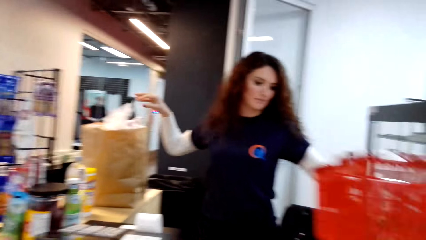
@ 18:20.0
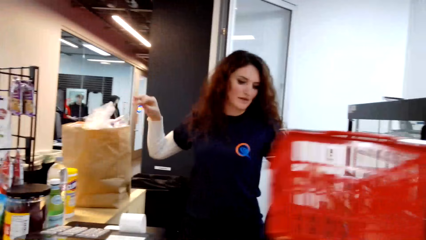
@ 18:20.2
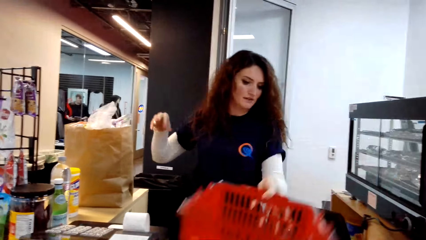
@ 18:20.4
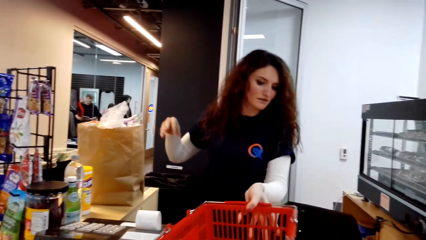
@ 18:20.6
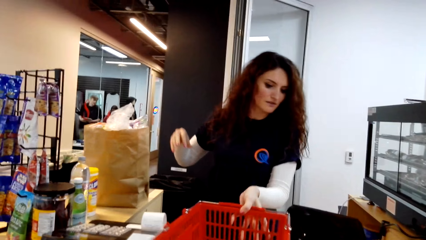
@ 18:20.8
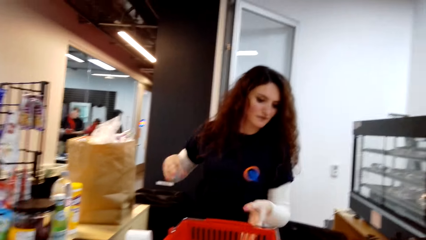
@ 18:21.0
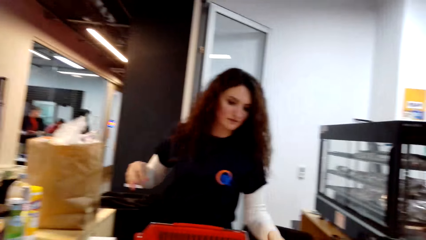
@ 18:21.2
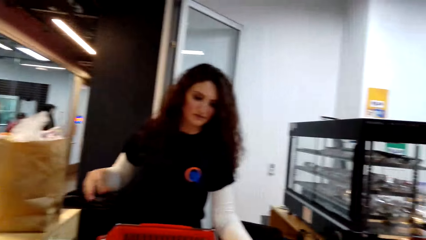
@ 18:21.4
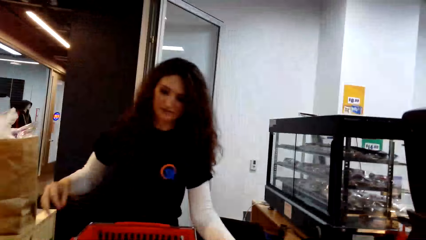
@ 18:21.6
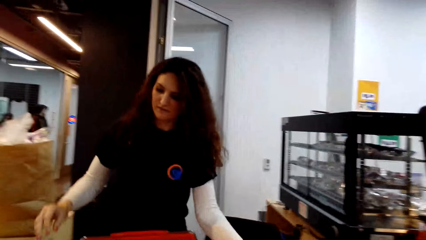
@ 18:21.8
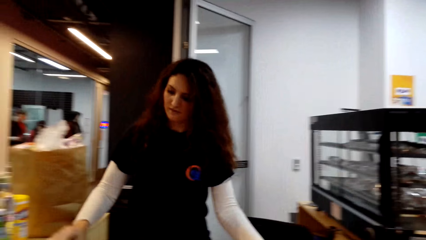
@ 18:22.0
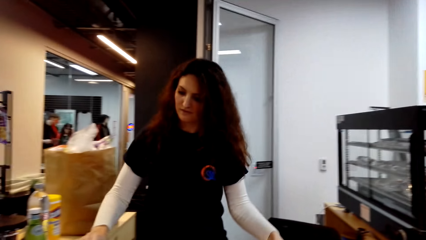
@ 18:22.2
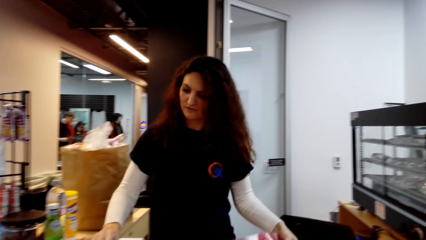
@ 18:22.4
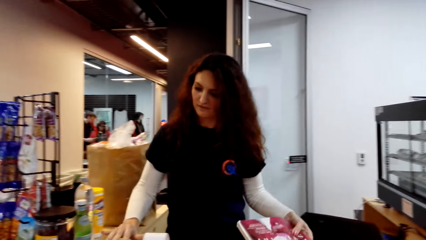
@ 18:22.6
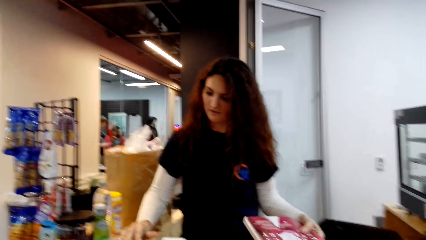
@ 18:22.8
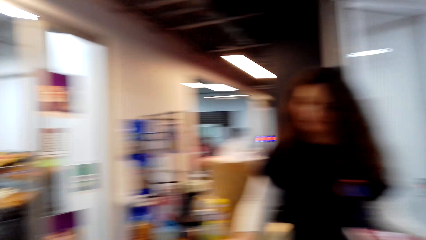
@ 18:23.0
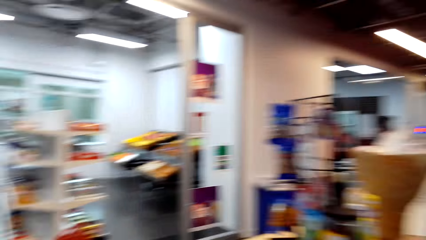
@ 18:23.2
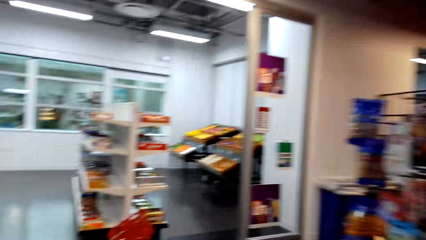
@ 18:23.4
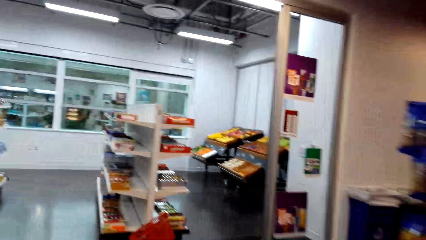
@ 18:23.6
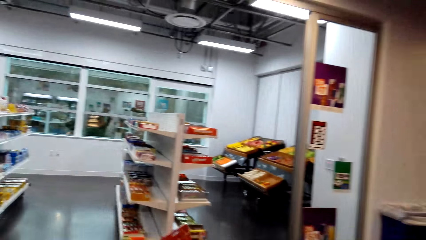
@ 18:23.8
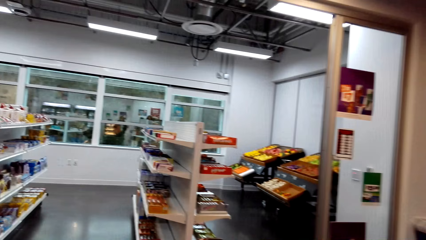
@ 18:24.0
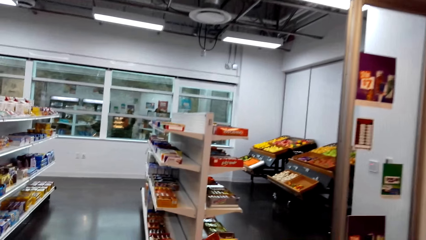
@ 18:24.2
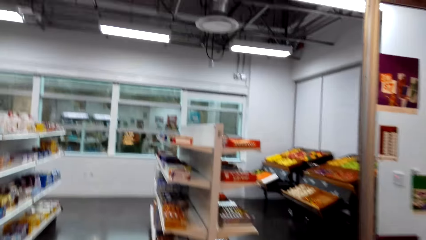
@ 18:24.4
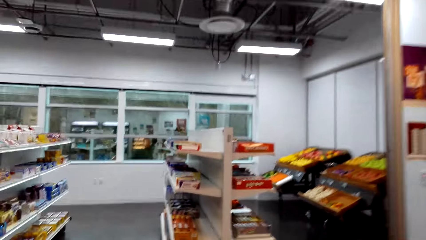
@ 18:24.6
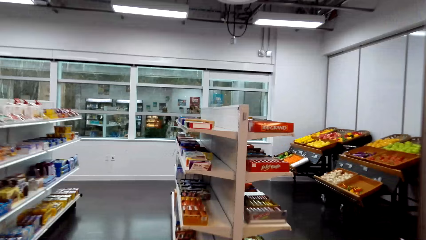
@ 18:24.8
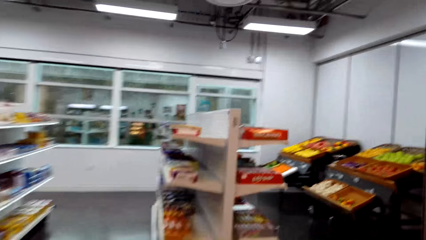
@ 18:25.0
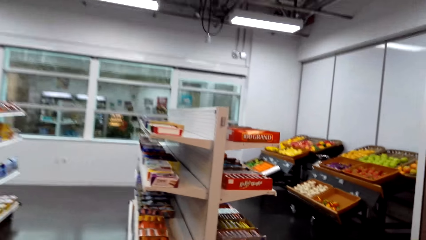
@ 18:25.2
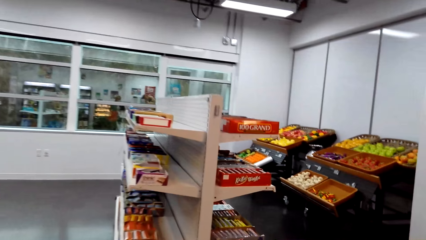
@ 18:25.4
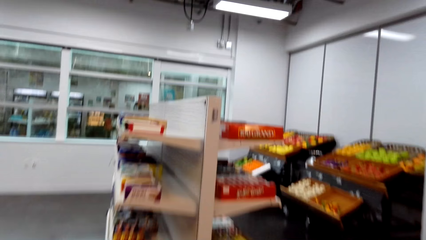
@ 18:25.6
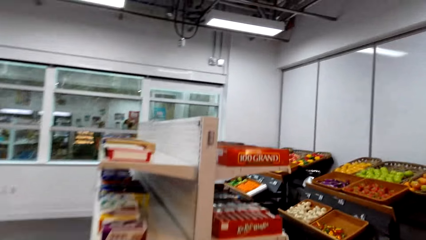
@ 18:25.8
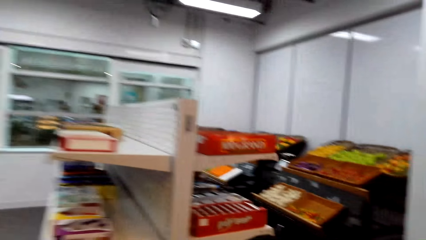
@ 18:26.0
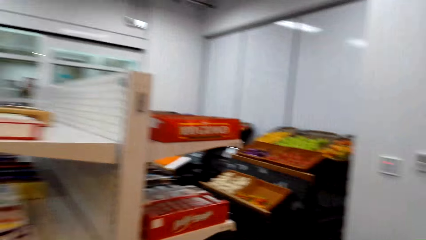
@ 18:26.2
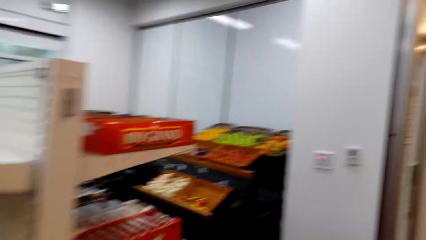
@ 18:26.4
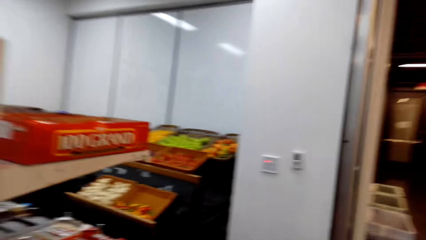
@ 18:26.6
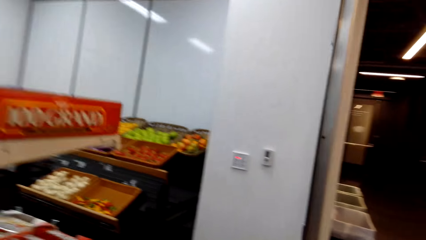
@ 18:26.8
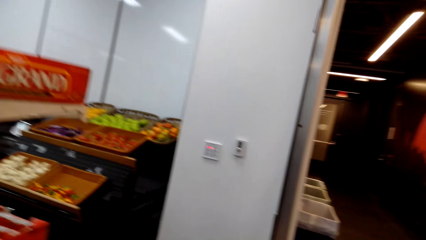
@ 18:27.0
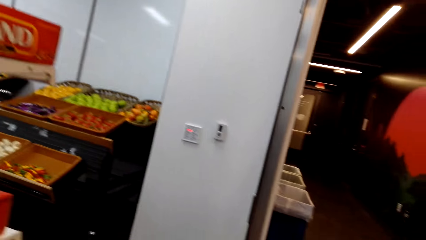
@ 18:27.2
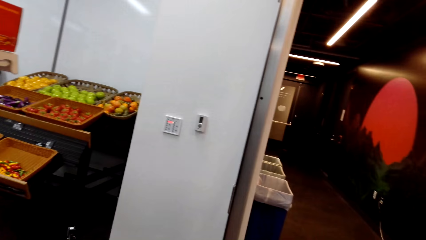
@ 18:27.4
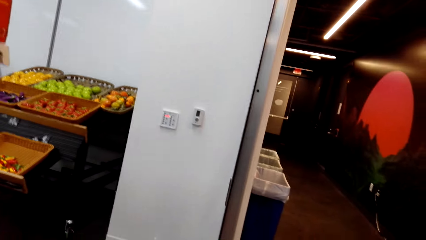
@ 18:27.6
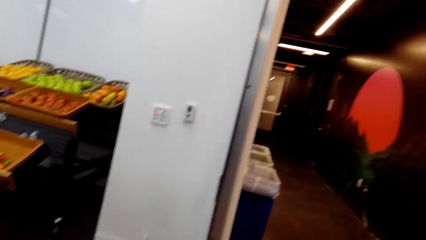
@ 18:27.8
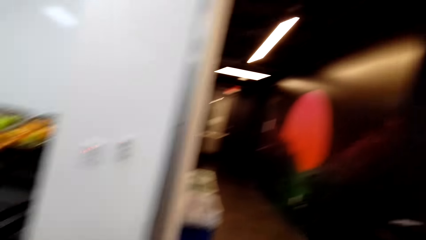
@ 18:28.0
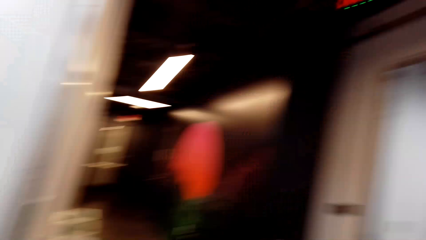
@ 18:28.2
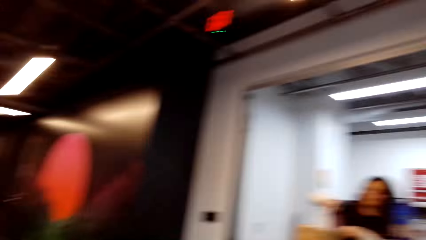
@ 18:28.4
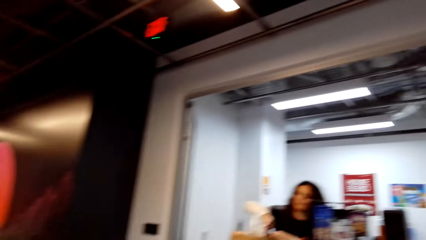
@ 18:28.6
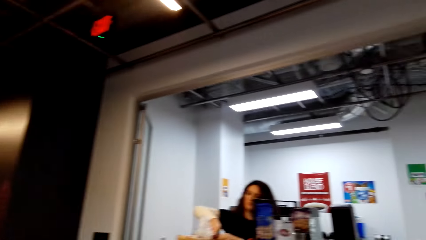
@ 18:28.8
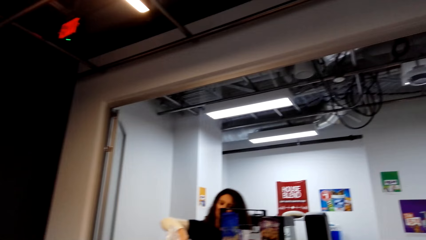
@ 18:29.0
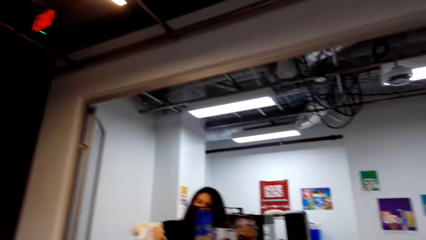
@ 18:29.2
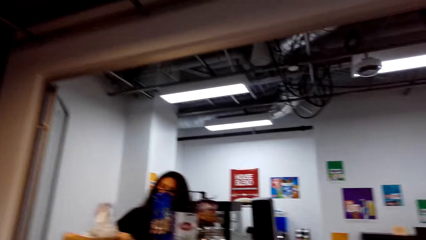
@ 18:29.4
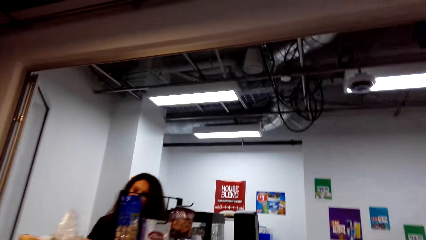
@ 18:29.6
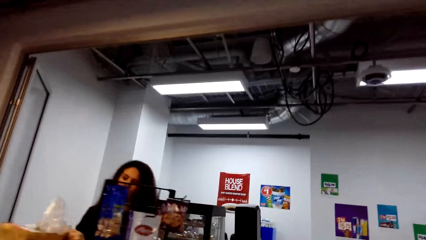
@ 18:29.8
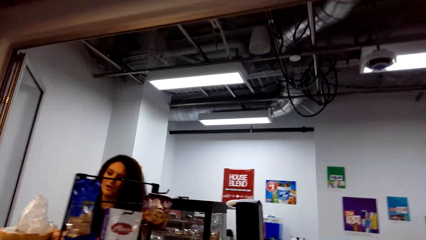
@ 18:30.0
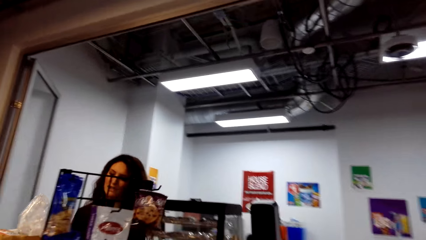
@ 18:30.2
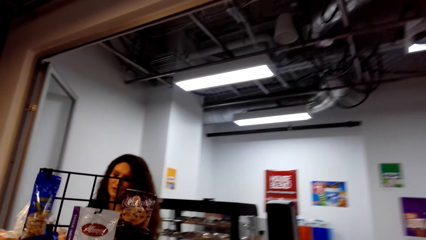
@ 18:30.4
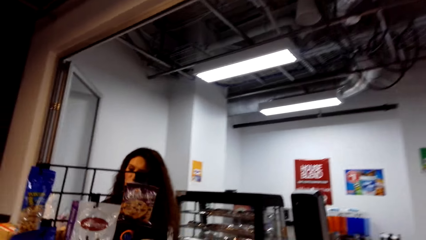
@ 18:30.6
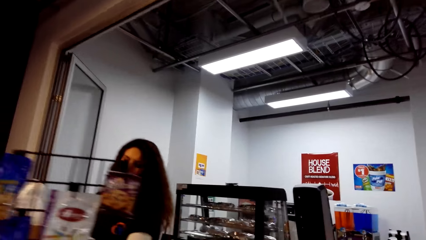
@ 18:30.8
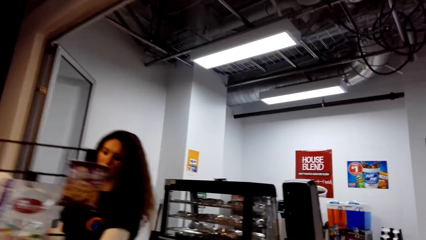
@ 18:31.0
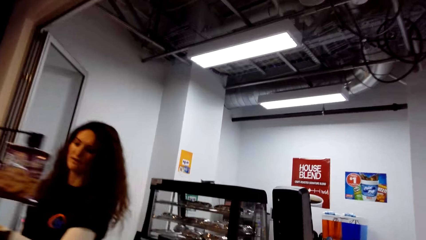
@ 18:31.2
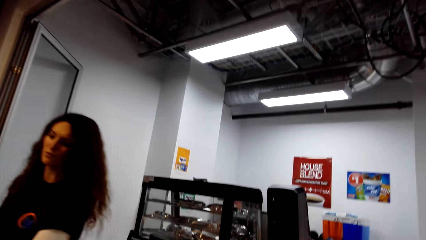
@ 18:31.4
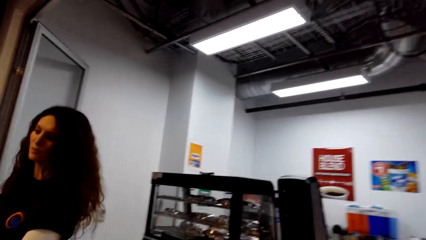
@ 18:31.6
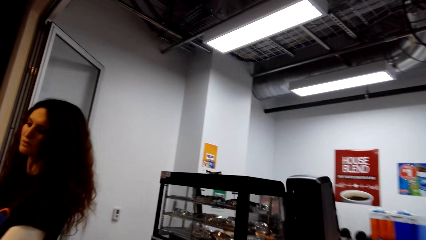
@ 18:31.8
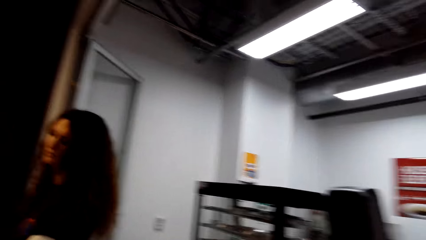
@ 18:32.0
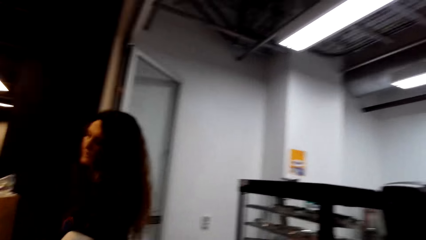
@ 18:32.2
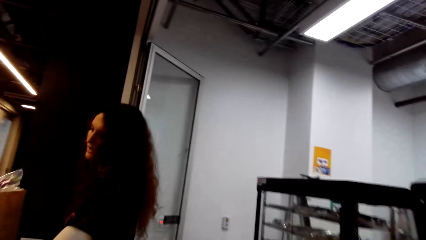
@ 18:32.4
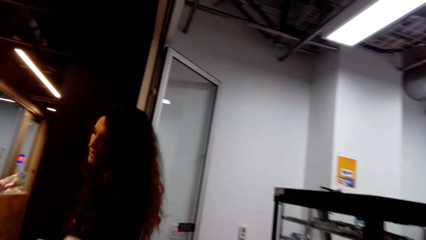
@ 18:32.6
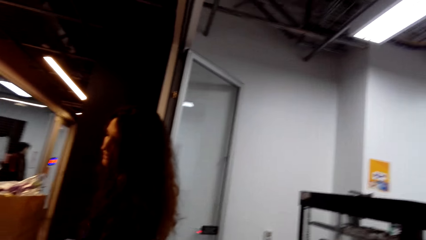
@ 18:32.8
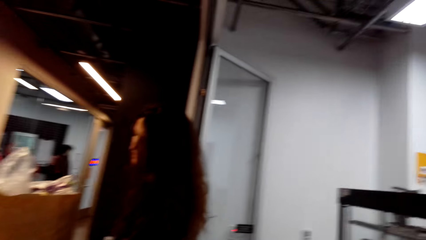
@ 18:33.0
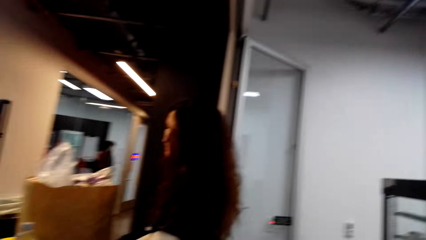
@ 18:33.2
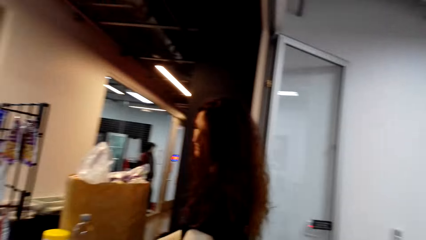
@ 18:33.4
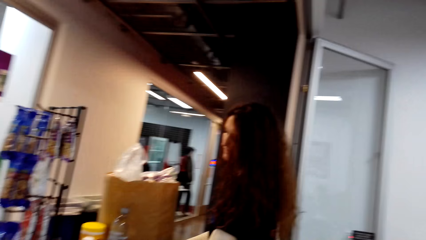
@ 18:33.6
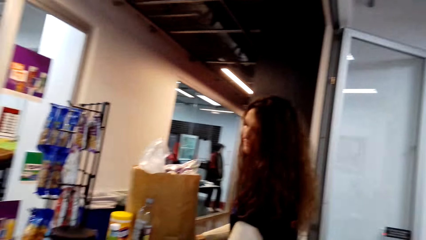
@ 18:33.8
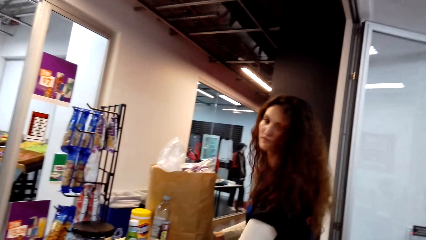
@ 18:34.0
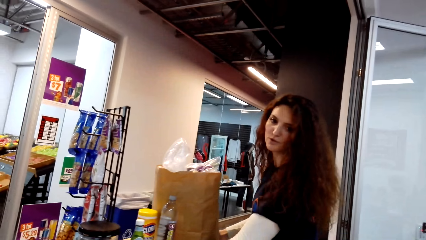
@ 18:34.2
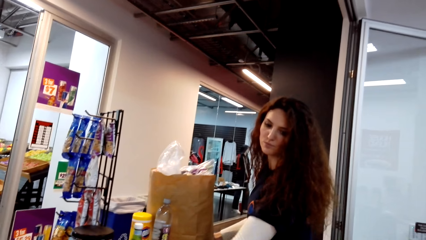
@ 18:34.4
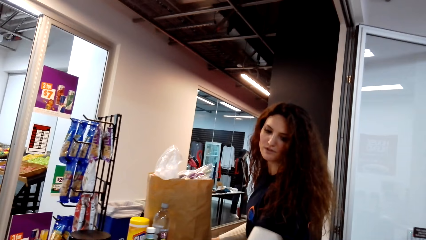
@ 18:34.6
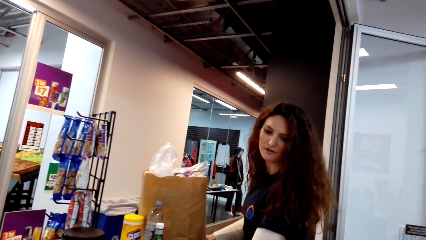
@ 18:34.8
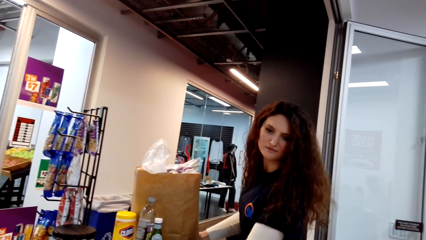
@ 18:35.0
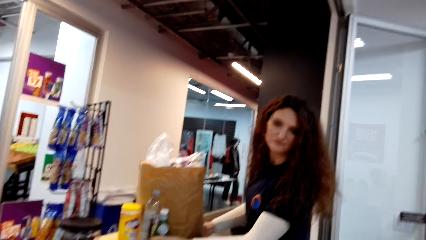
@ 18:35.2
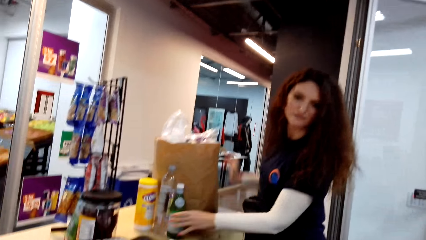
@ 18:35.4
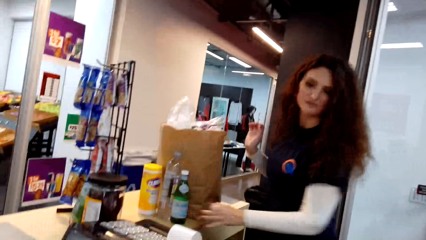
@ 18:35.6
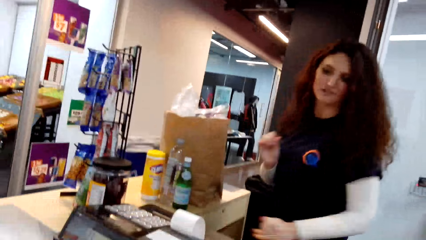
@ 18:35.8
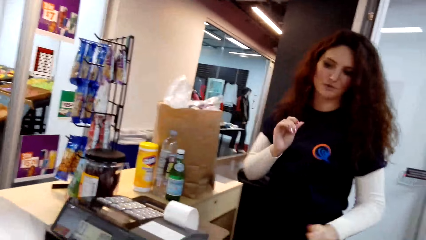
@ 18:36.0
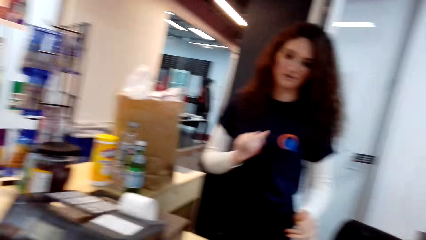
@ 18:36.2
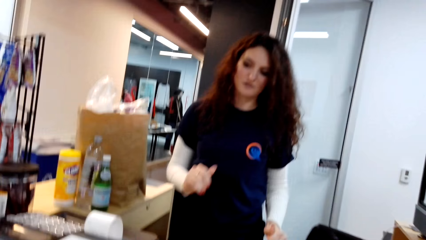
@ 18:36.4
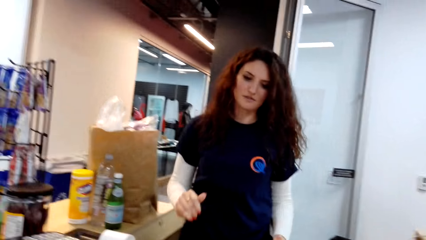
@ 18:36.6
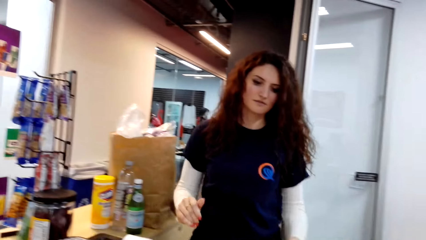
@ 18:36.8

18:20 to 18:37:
A cashier lifts a shopping basket. The cashier places the shopping basket on the counter. The cashier picks up a pack. The cashier calculates the price of something. The cashier scans the pack. The camera wearer walks around the supermarket. The cashier puts the pack in the packaging bag. The camera wearer picks up something. The cashier stands at the cashier. The camera wearer walks to the counter and dialogues with the cashier.
